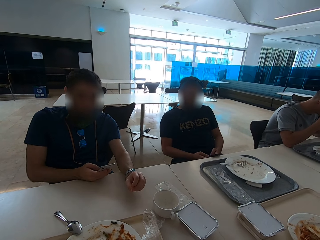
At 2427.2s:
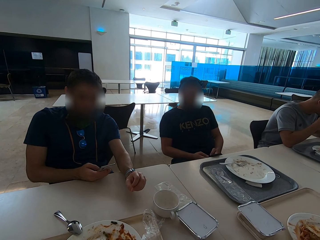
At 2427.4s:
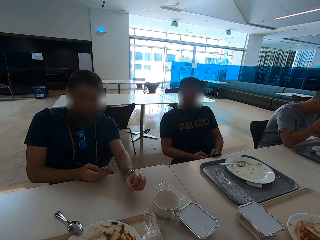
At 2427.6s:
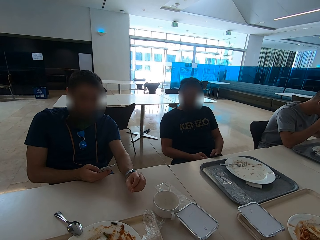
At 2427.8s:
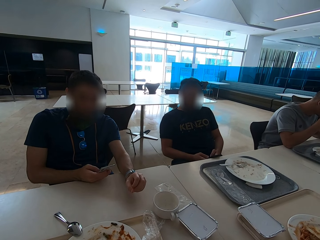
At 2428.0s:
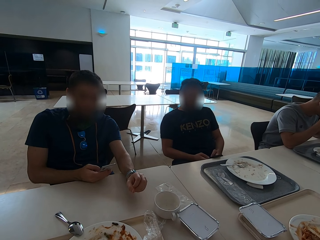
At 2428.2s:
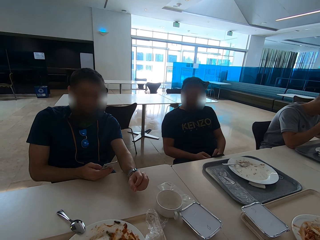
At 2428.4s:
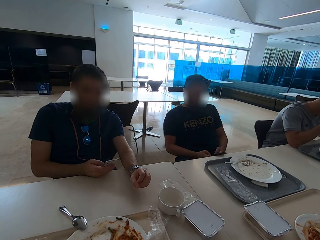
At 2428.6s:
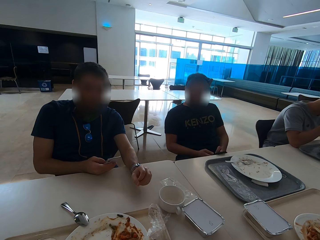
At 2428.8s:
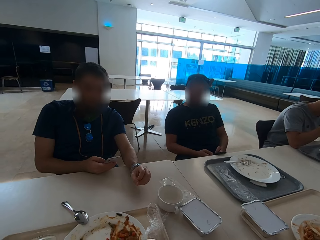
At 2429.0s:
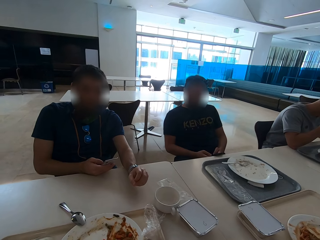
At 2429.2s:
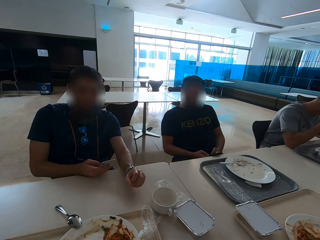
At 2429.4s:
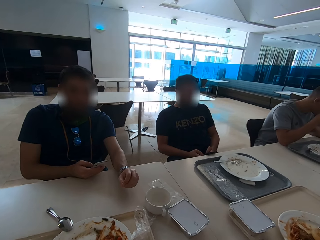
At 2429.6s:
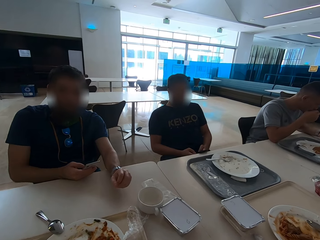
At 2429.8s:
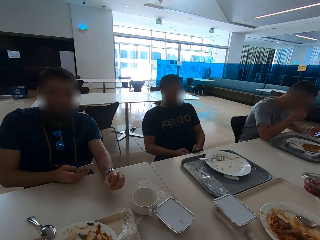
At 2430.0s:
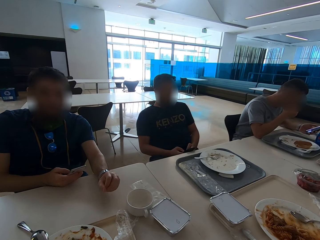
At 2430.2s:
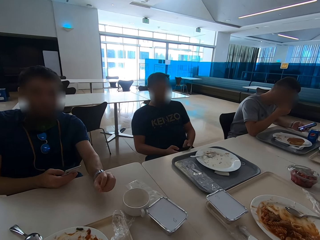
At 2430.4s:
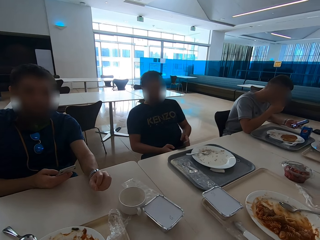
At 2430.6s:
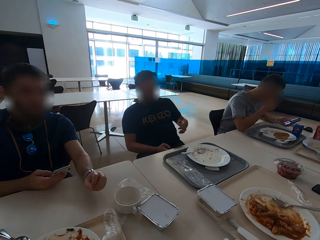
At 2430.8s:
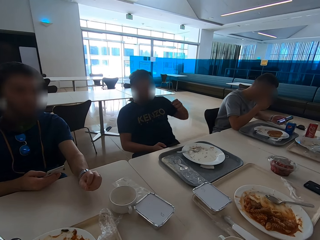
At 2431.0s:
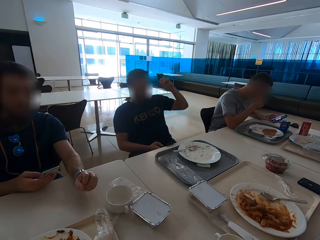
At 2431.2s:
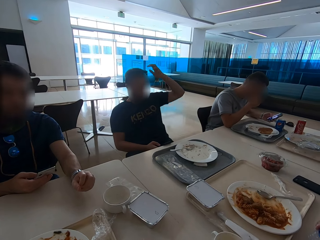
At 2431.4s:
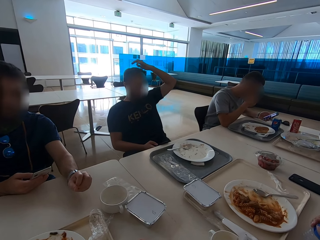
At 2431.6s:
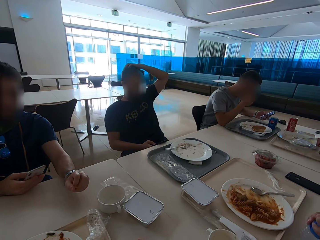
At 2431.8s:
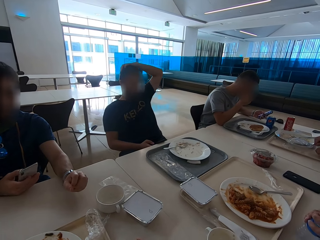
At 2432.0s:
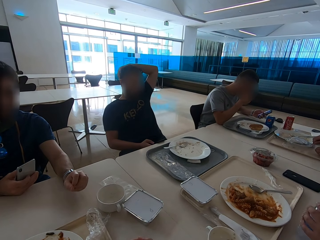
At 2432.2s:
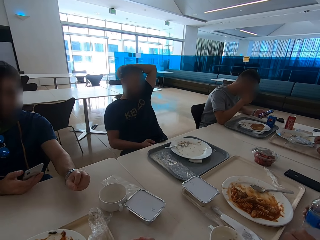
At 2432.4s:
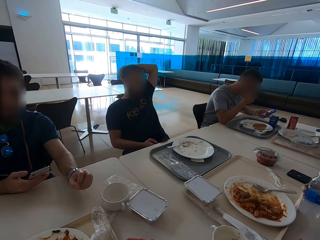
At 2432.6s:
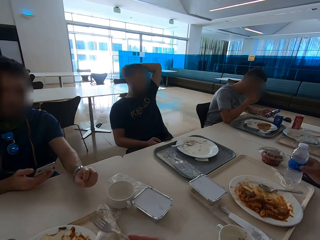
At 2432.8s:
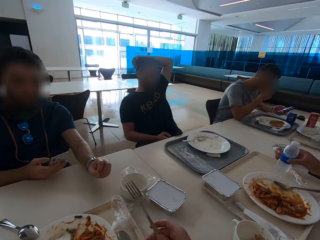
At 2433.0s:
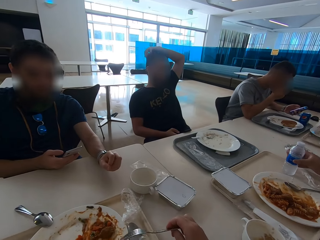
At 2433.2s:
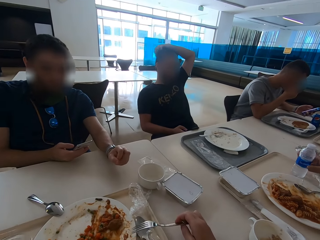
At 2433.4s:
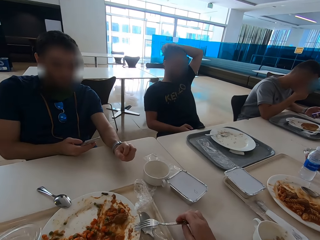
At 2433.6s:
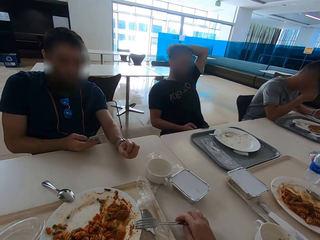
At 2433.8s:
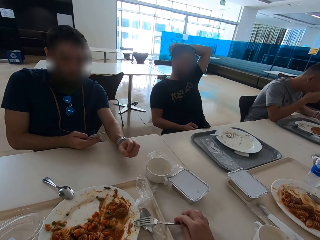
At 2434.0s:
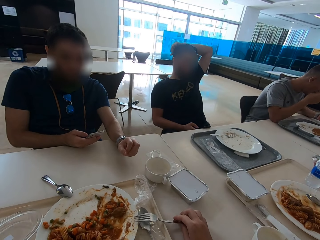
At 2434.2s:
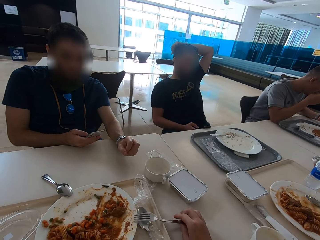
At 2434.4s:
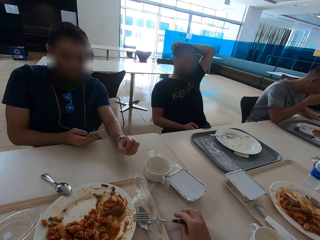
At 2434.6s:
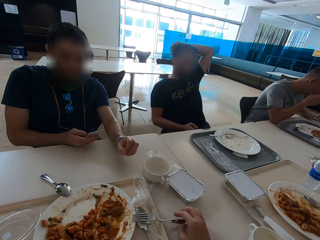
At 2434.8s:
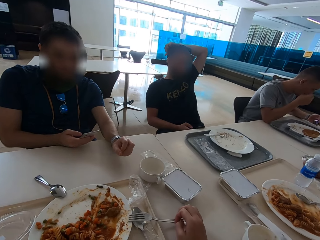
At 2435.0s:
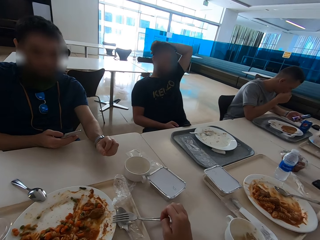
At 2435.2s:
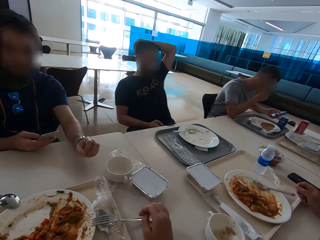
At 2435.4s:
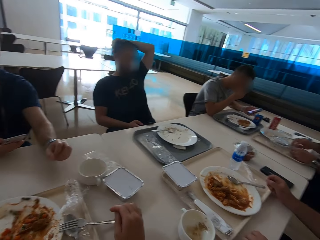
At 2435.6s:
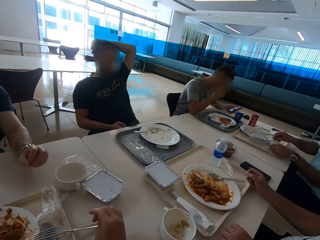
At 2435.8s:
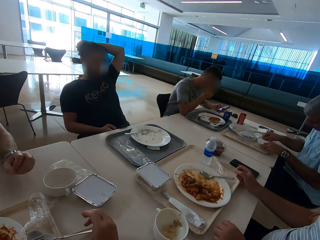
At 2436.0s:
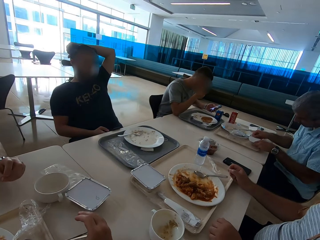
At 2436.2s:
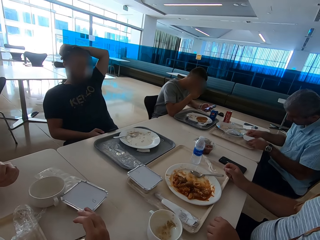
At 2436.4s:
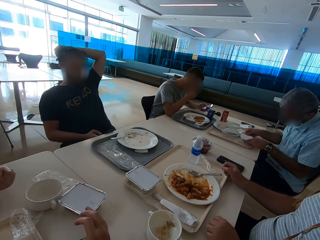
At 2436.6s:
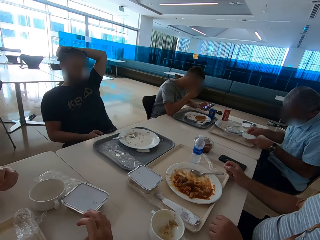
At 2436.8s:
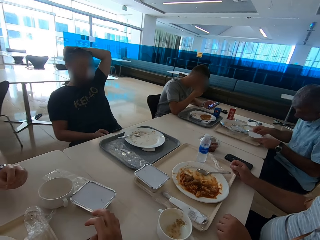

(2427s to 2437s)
A man scrolls the phone. The man scratches his head.

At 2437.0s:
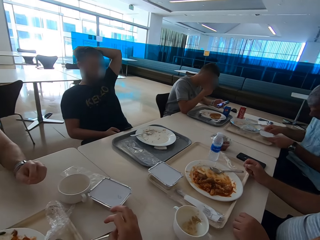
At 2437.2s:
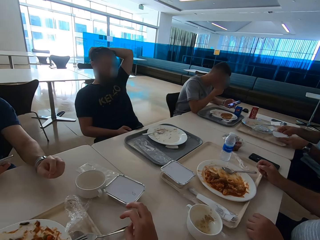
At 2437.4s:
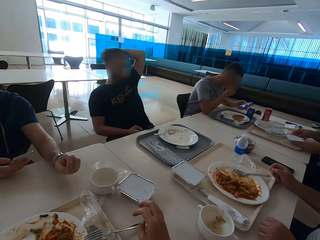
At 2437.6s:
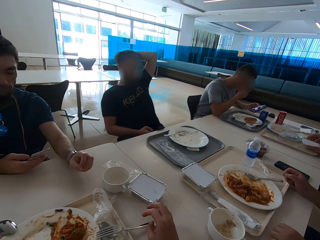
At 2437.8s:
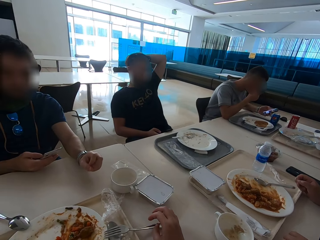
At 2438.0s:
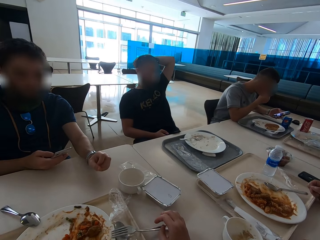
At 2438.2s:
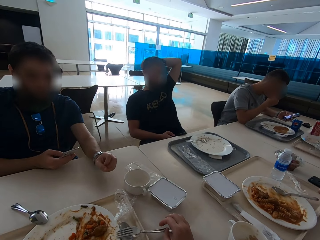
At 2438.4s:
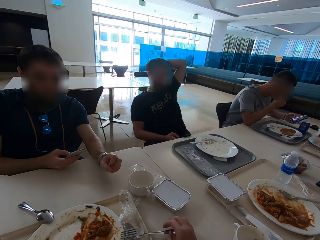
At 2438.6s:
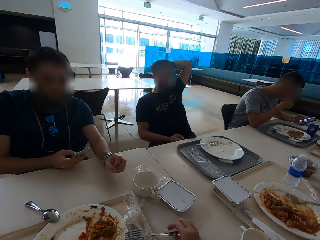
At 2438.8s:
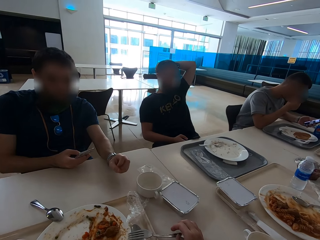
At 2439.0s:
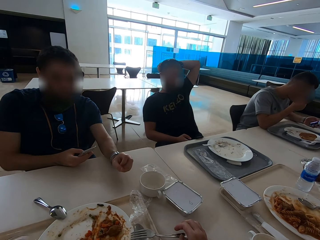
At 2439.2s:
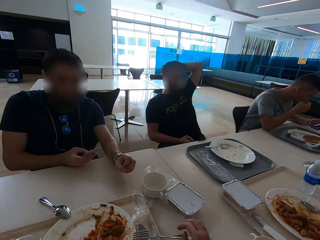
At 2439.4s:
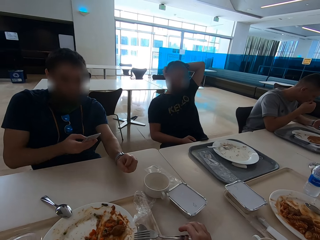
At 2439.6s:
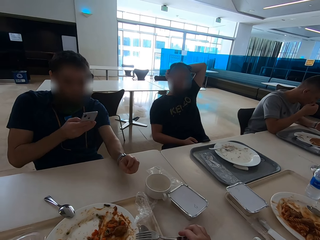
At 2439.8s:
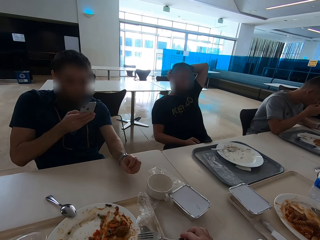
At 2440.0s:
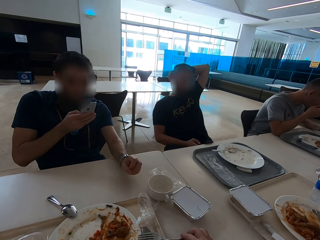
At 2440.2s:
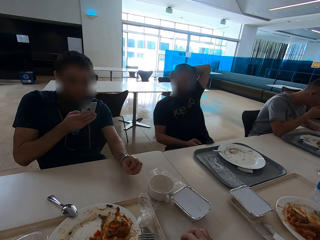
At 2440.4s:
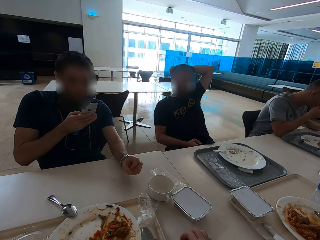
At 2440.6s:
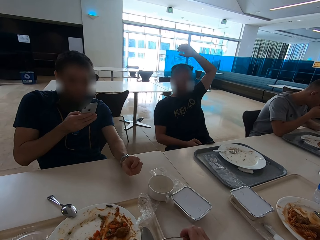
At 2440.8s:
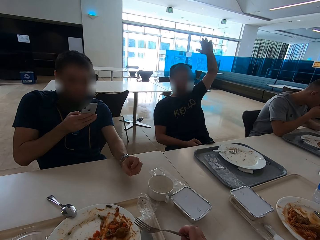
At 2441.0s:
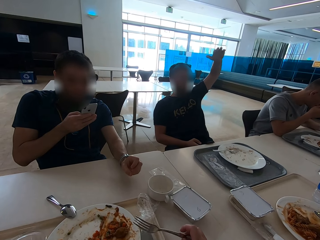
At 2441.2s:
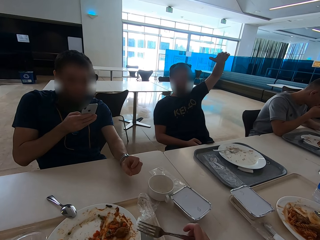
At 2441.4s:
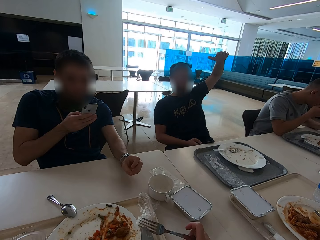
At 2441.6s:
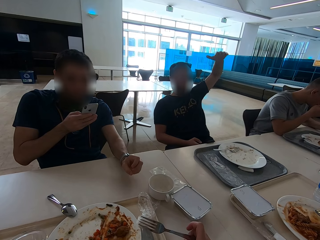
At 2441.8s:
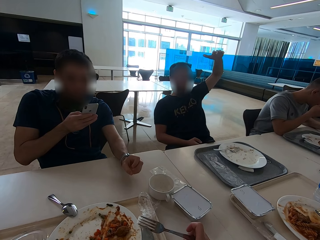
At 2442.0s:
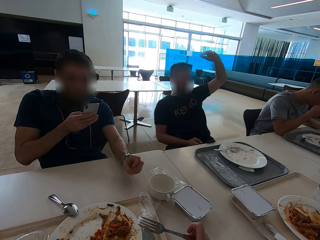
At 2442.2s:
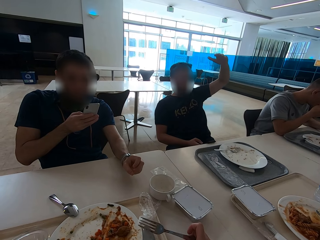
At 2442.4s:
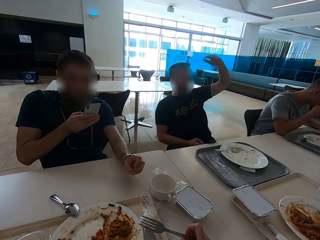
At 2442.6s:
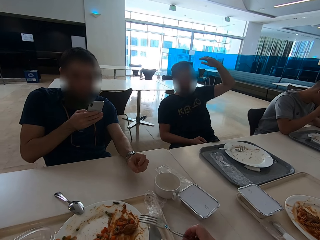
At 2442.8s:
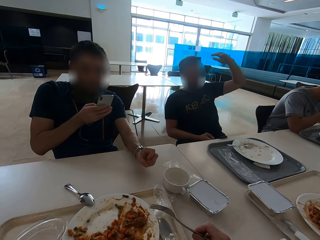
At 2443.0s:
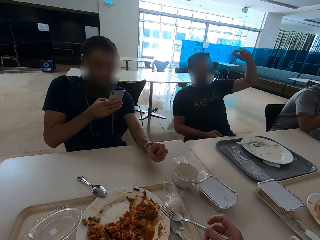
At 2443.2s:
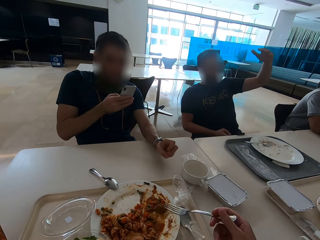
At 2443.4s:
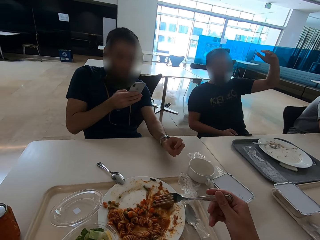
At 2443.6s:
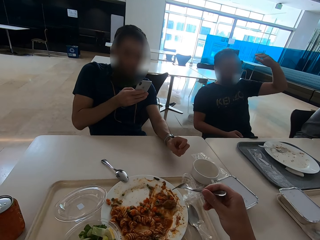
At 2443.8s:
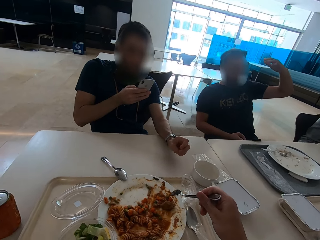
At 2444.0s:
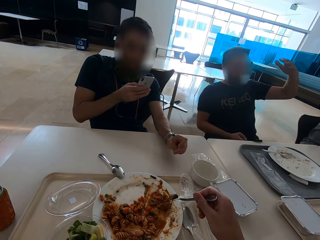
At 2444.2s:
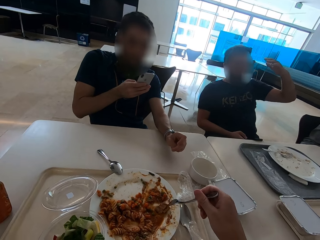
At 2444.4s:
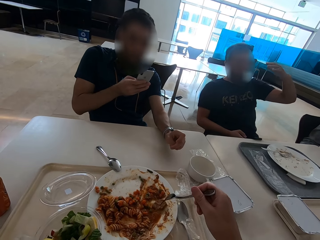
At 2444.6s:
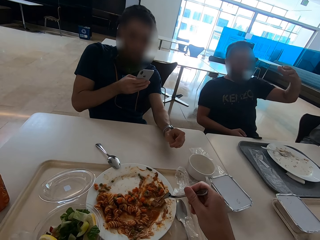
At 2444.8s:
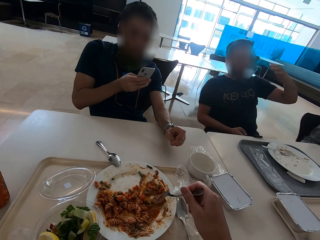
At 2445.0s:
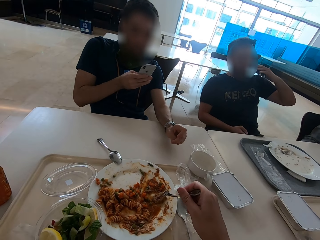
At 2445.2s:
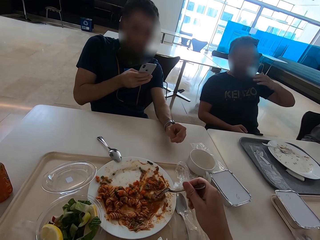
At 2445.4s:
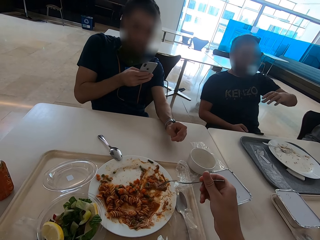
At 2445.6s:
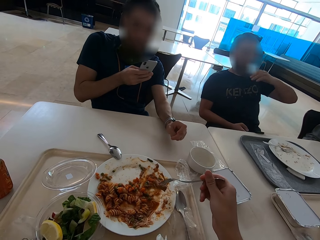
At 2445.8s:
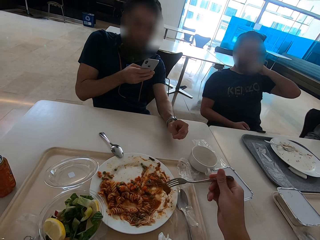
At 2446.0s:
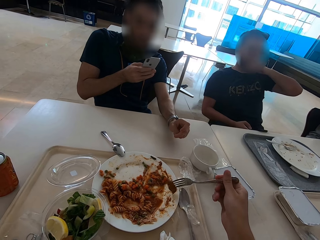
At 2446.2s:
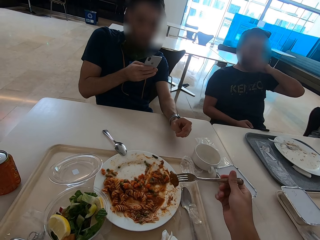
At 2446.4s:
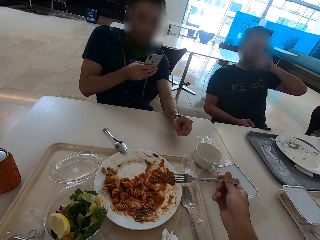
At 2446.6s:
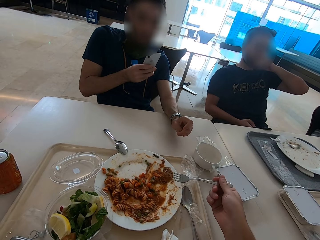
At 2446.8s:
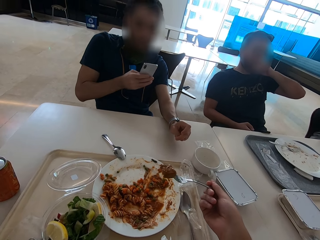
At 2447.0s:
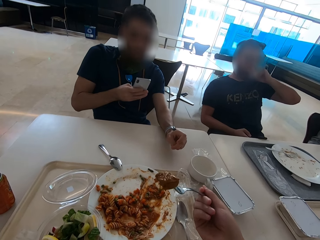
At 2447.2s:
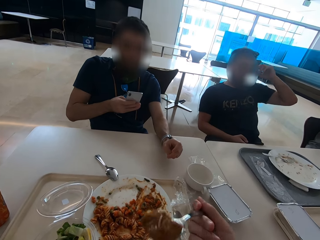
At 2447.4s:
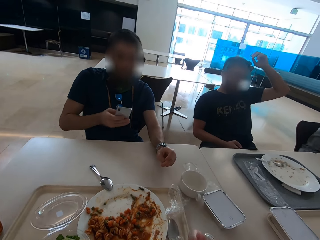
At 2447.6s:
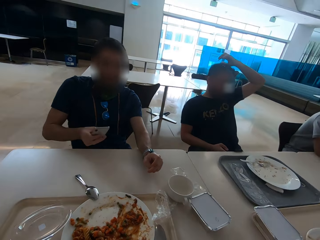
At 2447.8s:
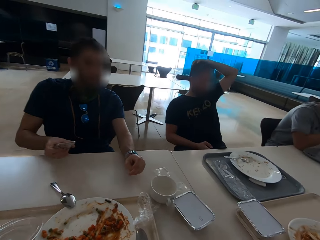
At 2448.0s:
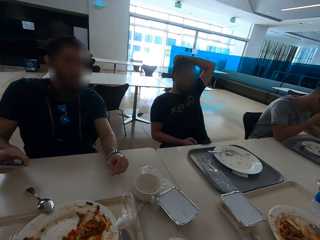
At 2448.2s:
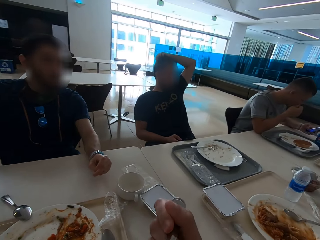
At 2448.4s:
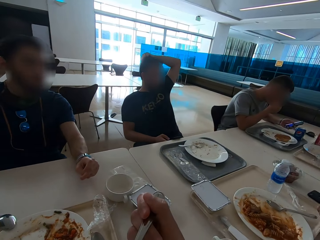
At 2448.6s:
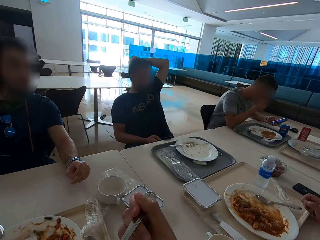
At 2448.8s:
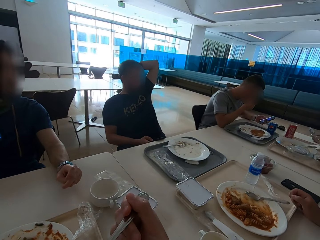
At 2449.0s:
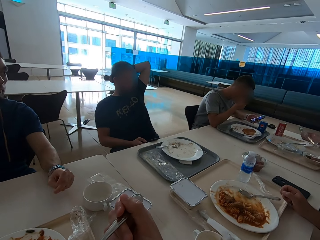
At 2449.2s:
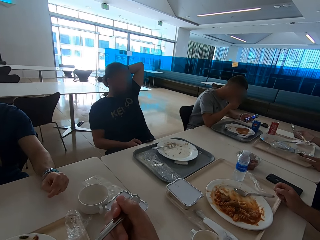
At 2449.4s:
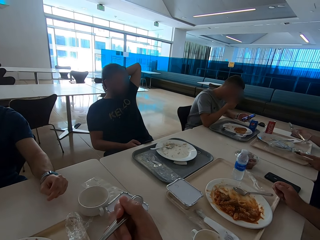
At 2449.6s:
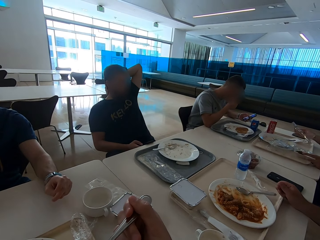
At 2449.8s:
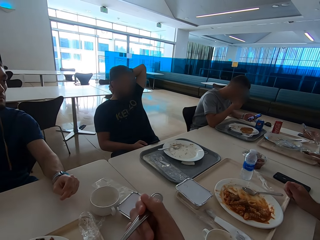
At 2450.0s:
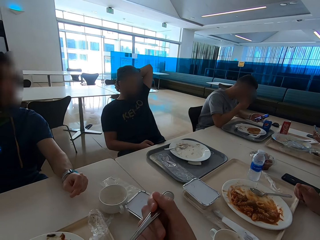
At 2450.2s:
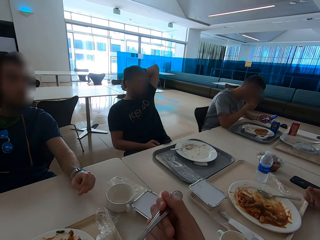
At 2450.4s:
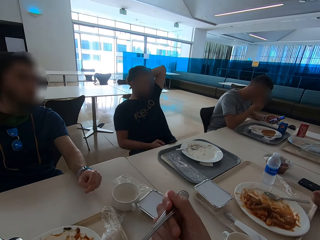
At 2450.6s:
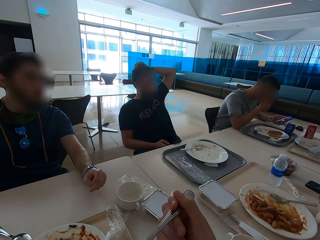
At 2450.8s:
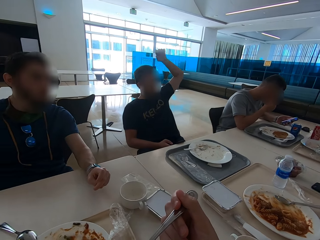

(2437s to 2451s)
The camera wearer scoops macaroni. A man lifts his phone. Another man speaks with gestures. The camera wearer eats. The other man scratches his head. The first man lowers the phone to the table.
